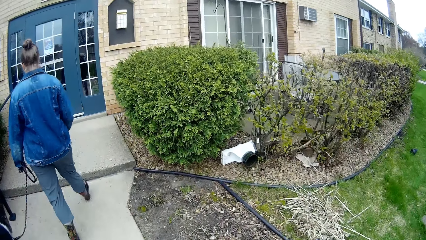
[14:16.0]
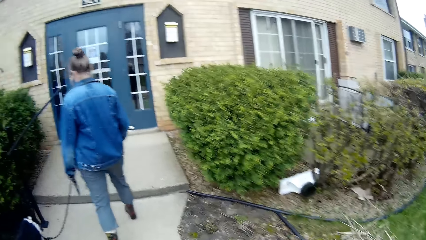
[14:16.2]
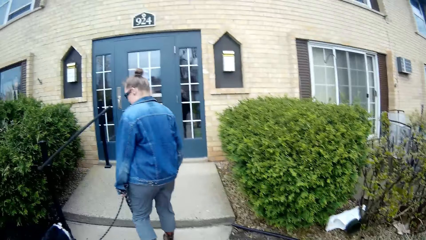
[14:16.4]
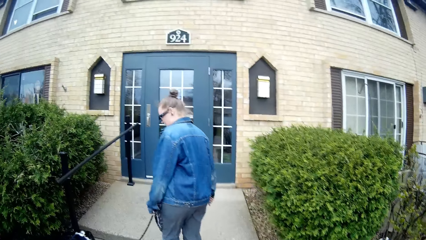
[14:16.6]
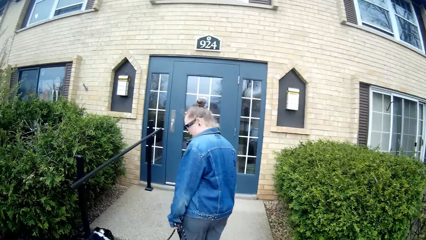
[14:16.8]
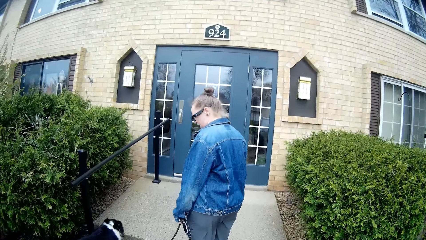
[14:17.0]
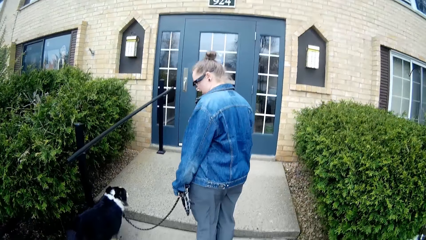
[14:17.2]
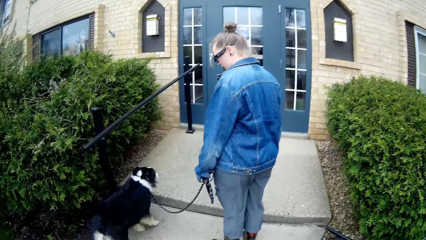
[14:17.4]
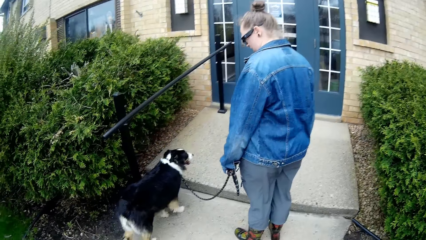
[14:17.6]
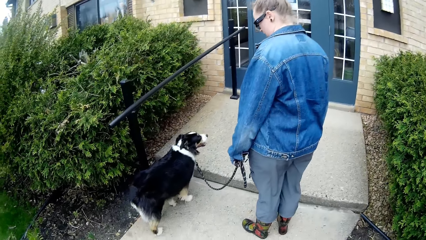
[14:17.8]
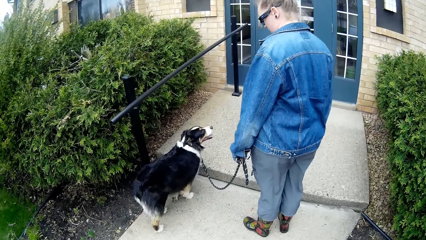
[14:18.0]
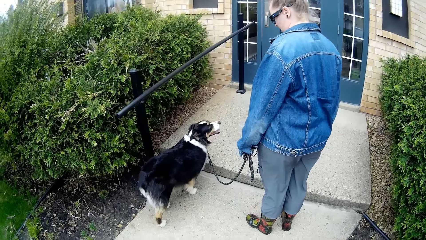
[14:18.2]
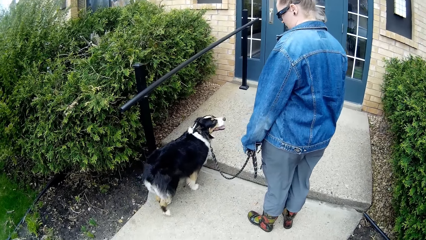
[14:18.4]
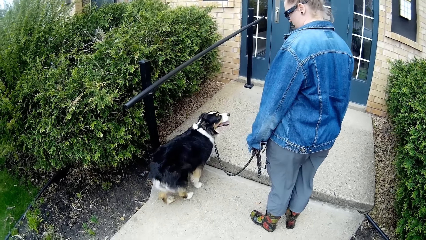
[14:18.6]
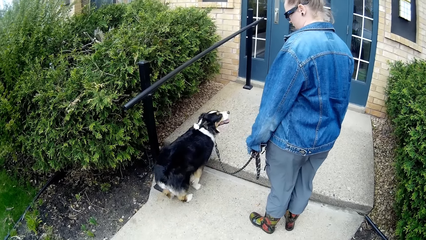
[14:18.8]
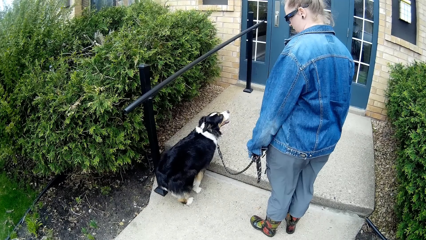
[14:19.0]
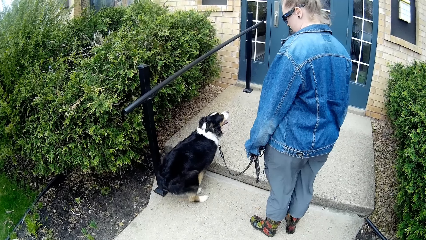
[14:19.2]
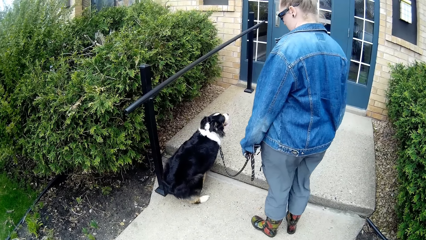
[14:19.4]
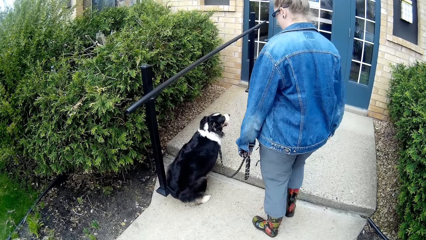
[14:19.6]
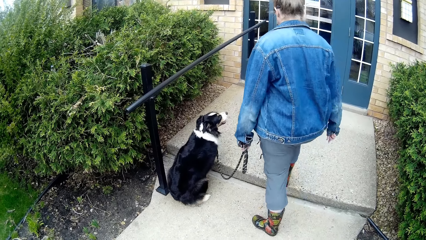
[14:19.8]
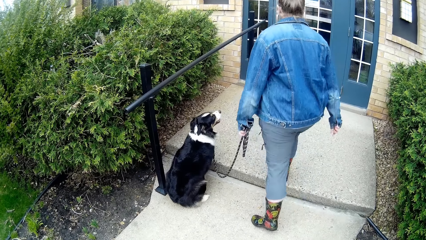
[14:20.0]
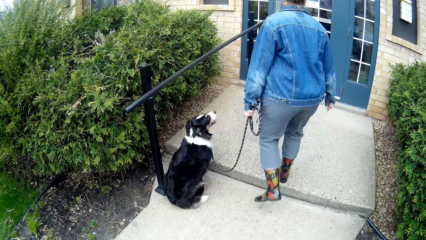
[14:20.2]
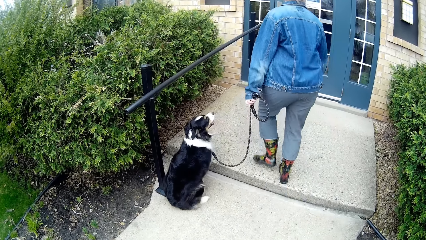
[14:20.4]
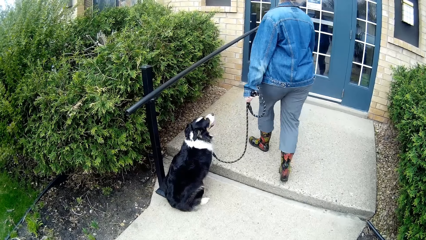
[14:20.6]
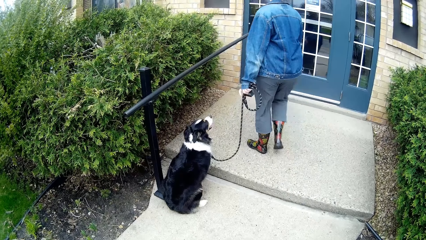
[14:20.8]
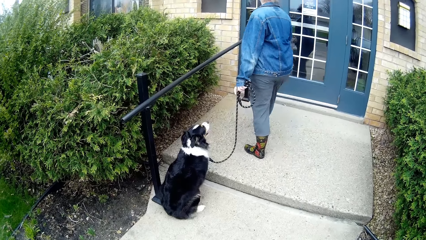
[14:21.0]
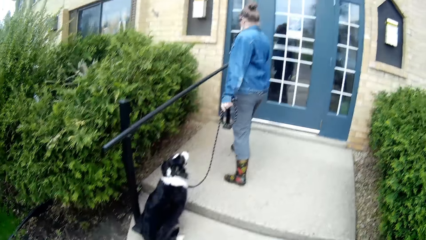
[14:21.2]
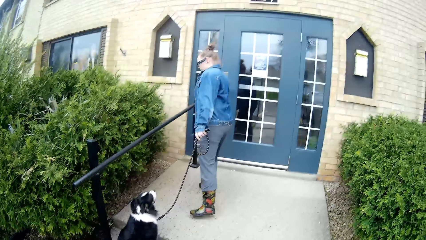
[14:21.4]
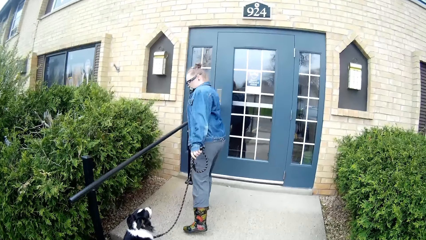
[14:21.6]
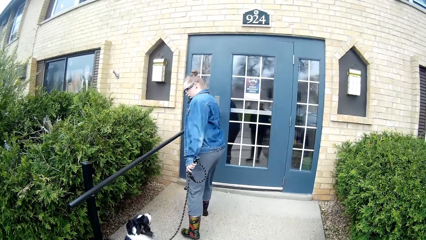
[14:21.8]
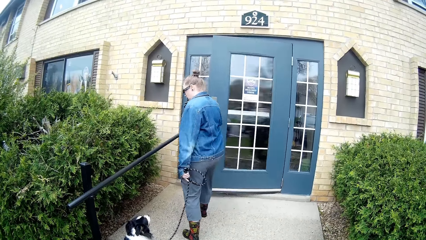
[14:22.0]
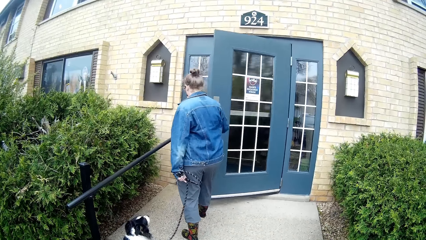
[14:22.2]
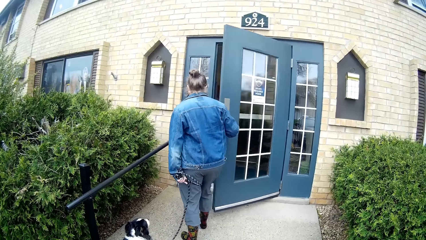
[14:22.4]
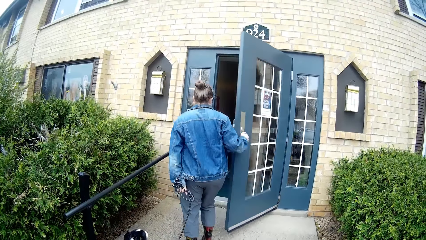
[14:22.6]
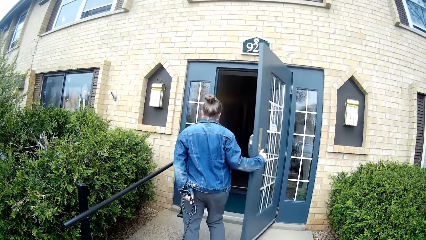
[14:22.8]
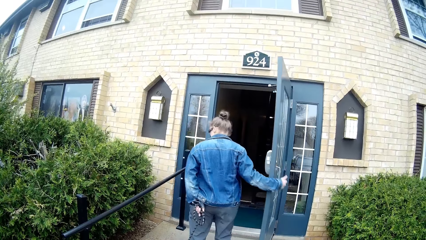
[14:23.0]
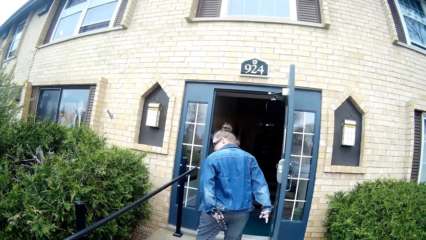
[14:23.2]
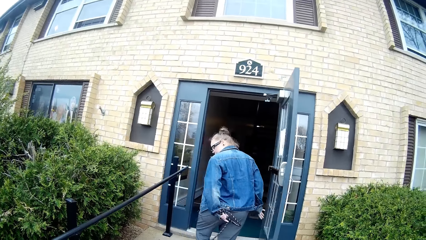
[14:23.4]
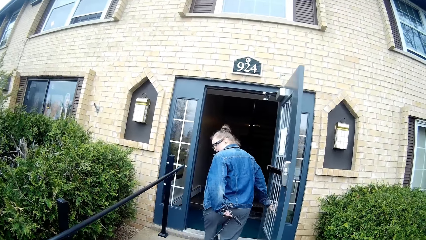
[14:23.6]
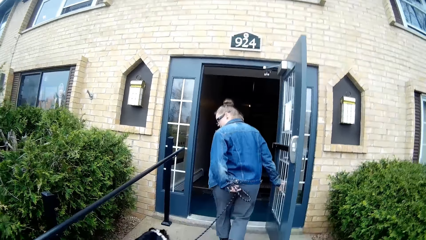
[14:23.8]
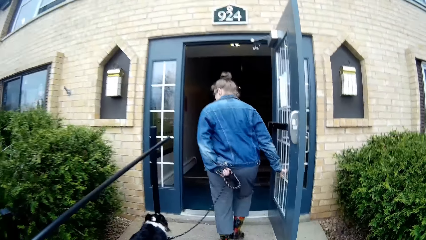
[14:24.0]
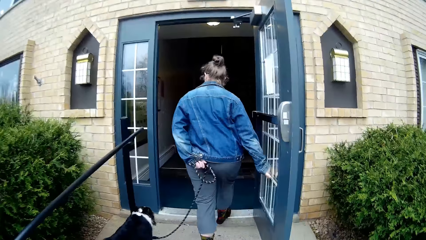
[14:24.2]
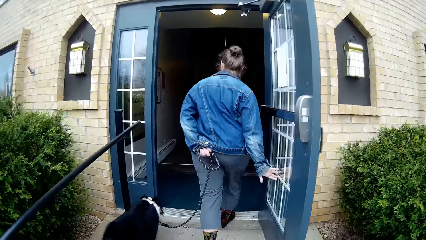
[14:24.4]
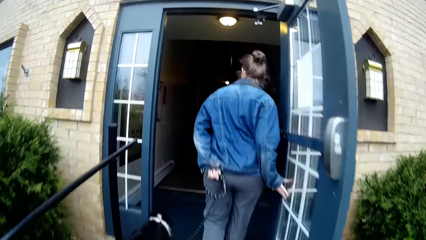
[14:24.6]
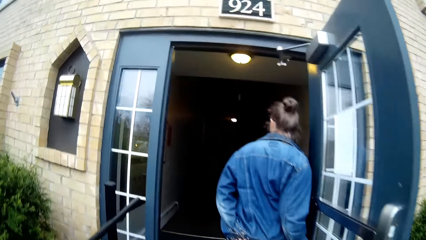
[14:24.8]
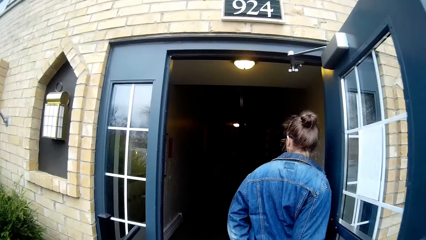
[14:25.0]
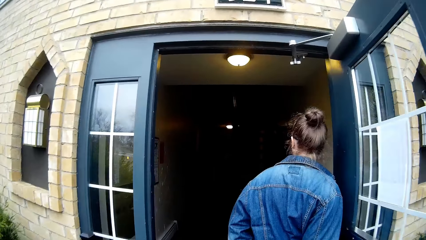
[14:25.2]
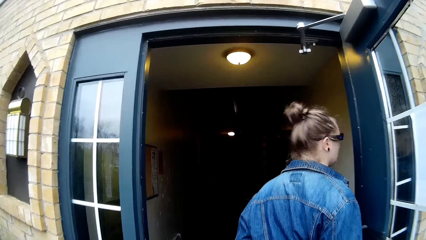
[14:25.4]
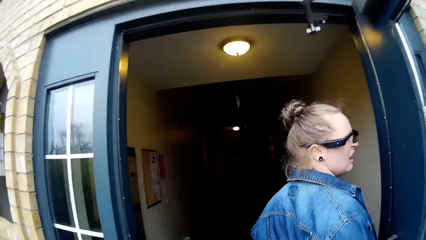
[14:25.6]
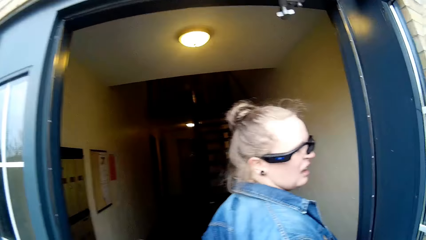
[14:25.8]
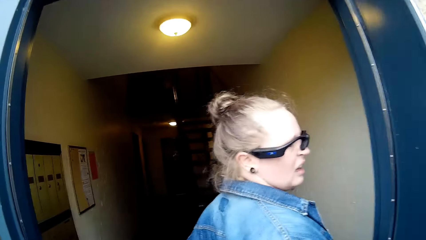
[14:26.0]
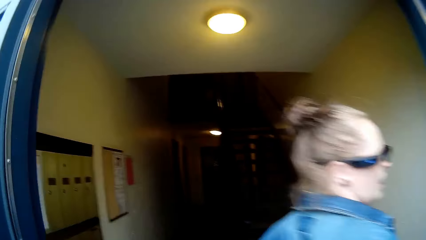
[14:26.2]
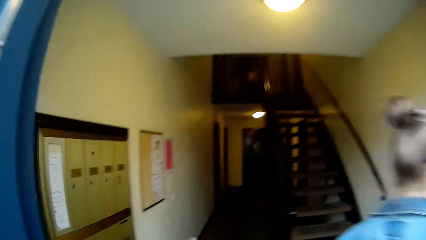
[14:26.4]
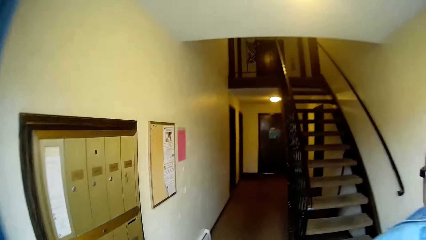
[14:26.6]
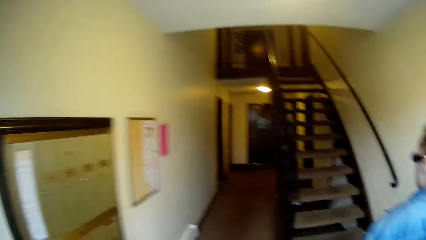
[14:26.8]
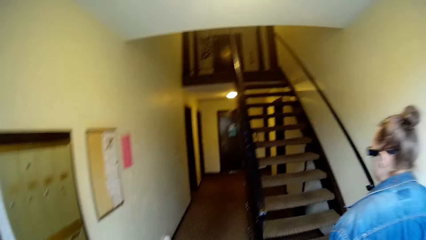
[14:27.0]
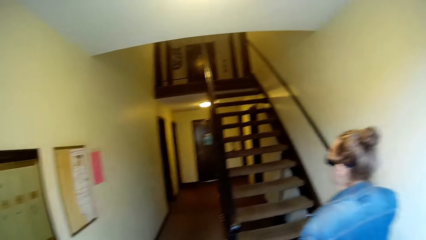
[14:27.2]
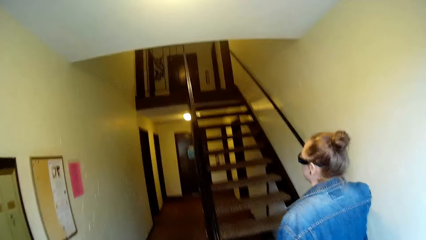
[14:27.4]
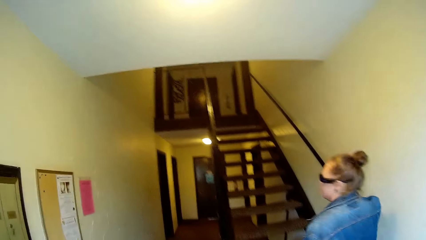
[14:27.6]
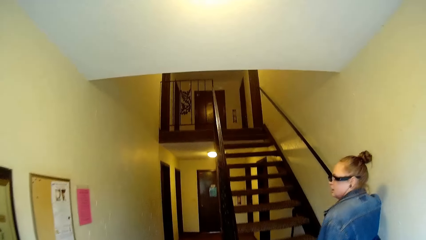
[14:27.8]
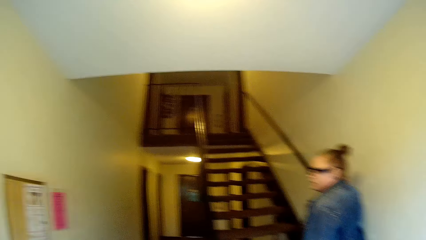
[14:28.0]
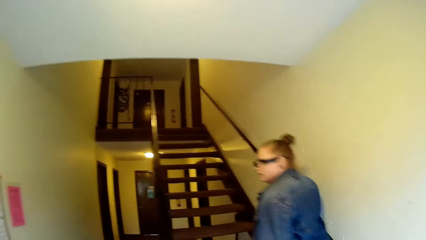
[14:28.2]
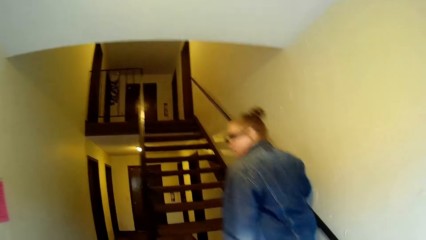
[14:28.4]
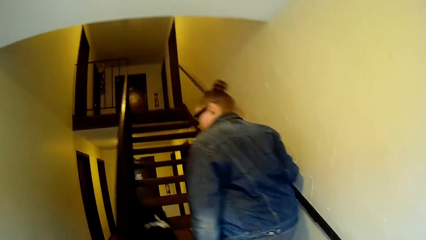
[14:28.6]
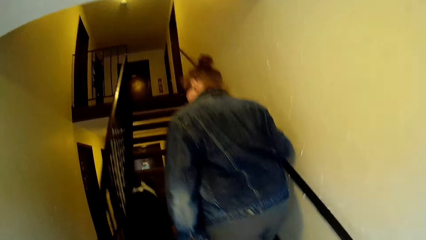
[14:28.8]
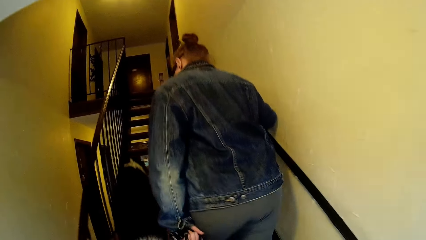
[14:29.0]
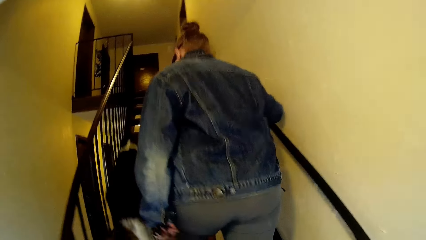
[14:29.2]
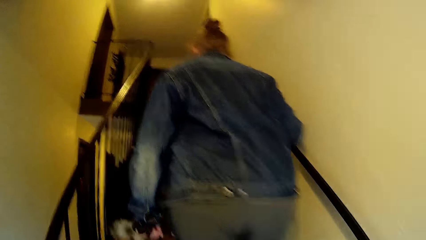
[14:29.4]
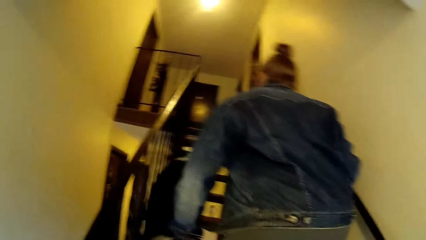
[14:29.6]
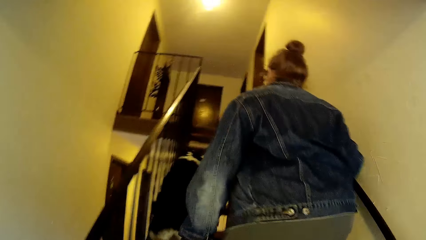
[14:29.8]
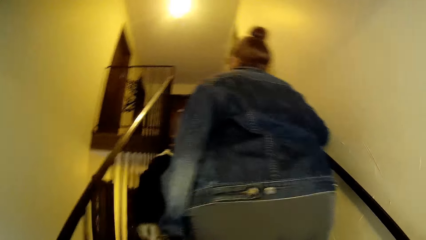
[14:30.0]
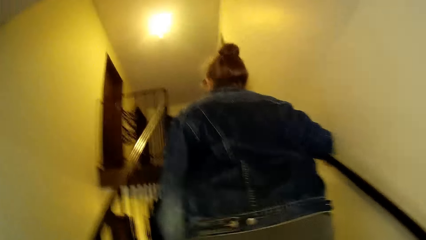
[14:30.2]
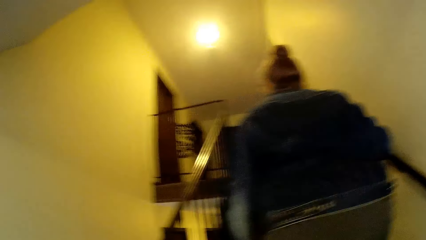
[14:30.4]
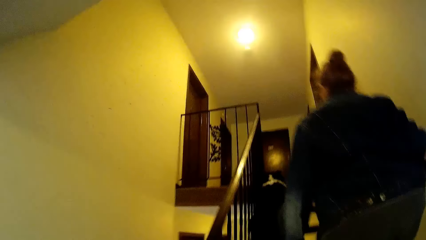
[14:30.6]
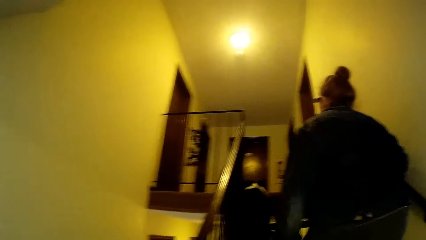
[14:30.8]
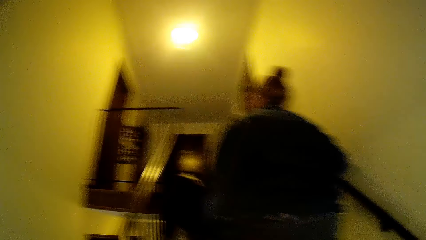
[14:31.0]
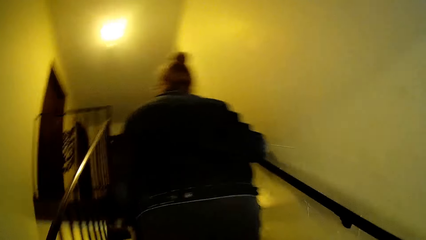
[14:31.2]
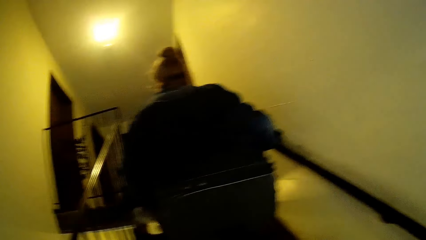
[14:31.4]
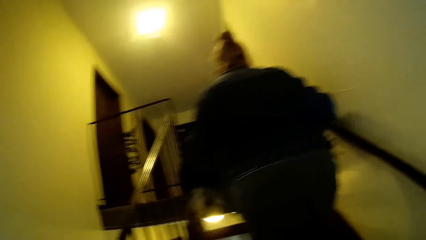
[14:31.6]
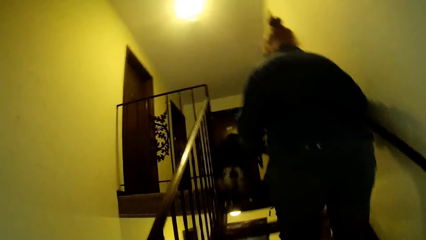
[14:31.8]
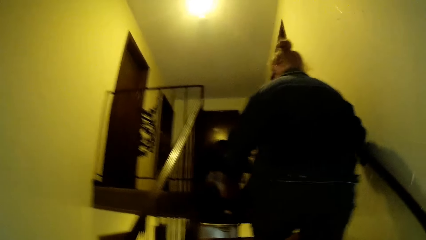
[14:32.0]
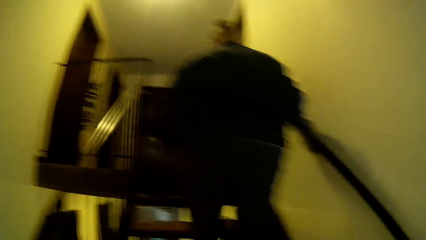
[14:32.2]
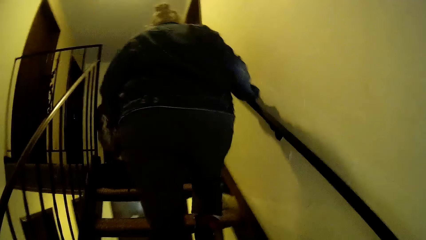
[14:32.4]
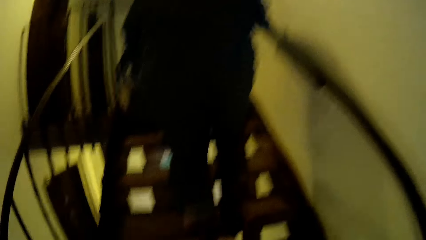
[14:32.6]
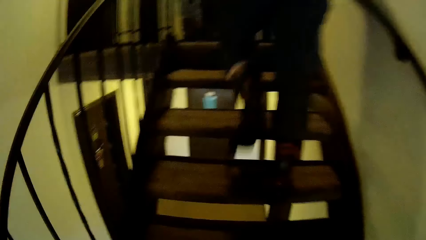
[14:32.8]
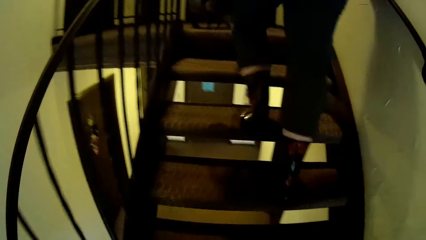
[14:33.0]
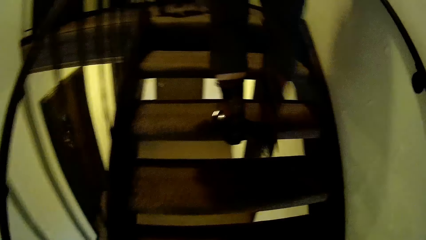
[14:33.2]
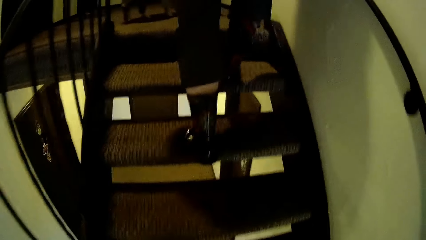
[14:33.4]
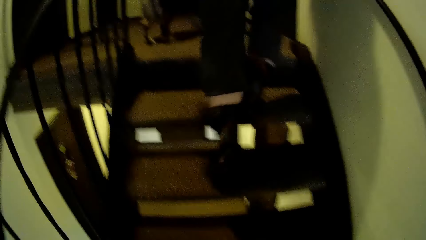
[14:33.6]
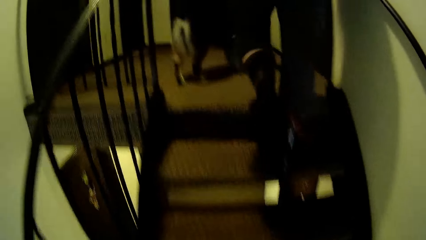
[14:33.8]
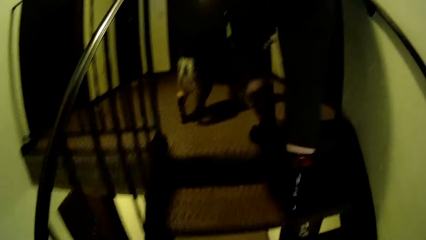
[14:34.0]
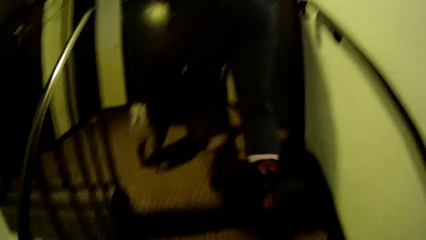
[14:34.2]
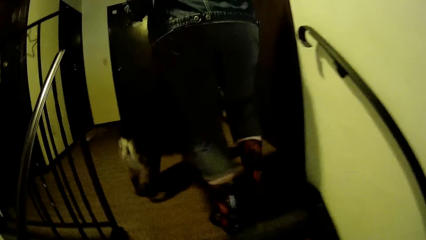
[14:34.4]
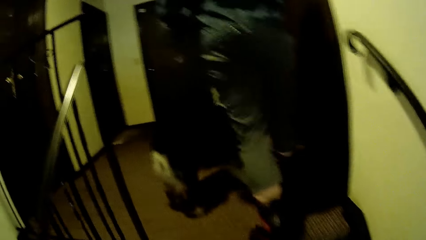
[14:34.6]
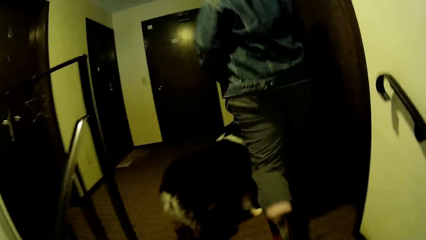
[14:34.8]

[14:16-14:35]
The woman opens a door with her right hand. The woman walks into the apartment alongside the camera wearer and a dog. The camera wearer enters the house. The woman walks upstairs alongside the camera wearer and the dog. The camera wearer climbs up the stairs.
